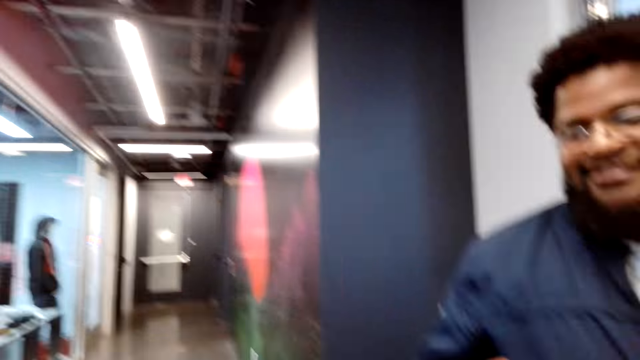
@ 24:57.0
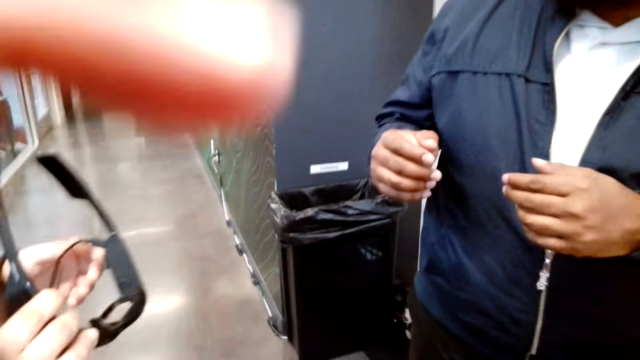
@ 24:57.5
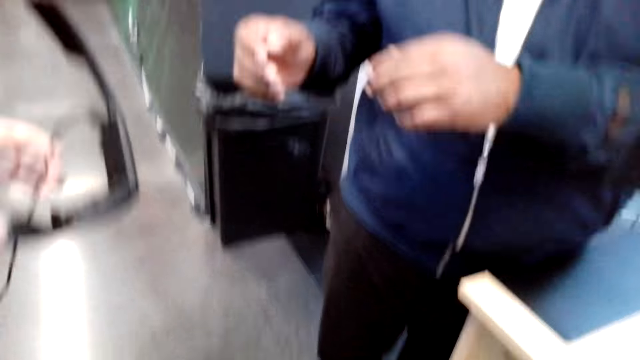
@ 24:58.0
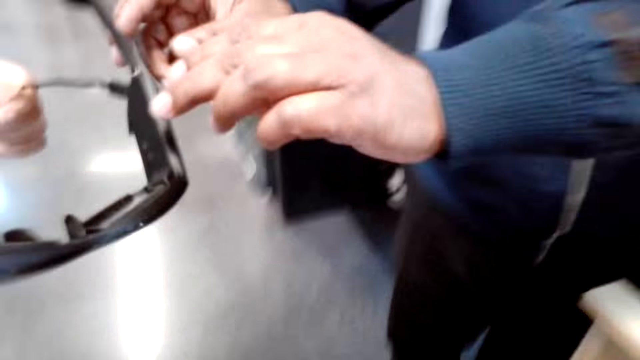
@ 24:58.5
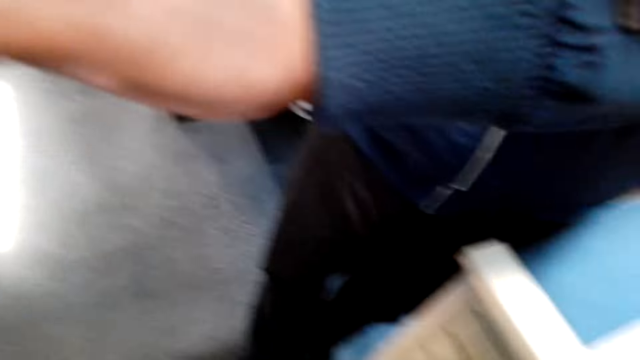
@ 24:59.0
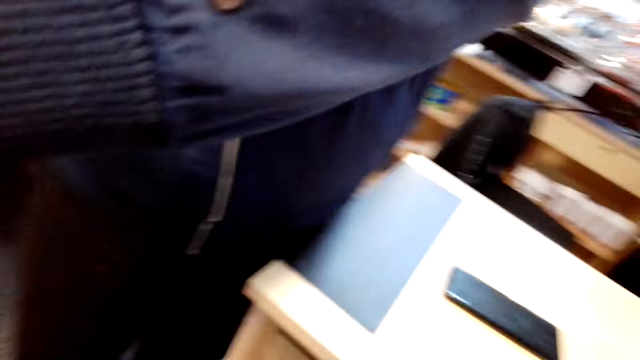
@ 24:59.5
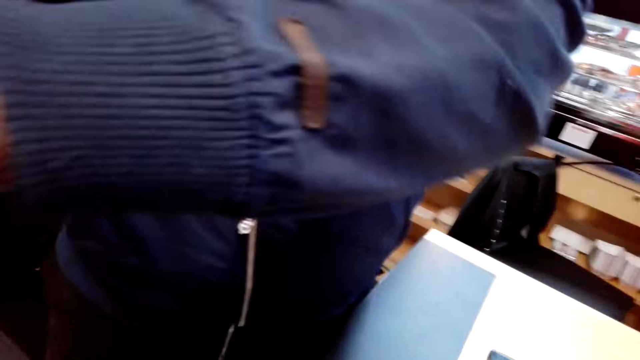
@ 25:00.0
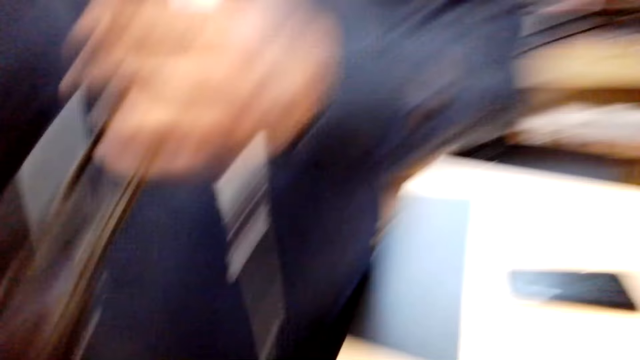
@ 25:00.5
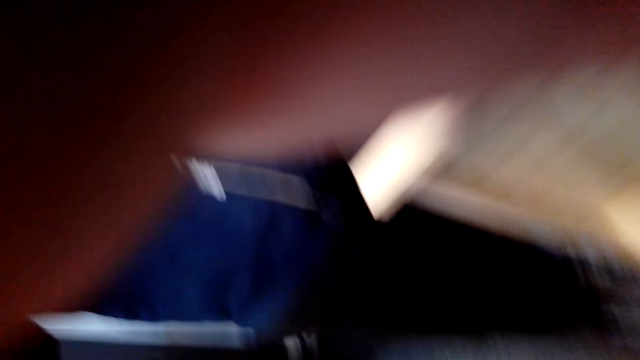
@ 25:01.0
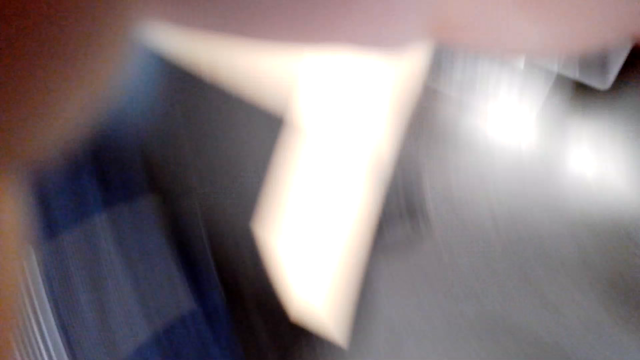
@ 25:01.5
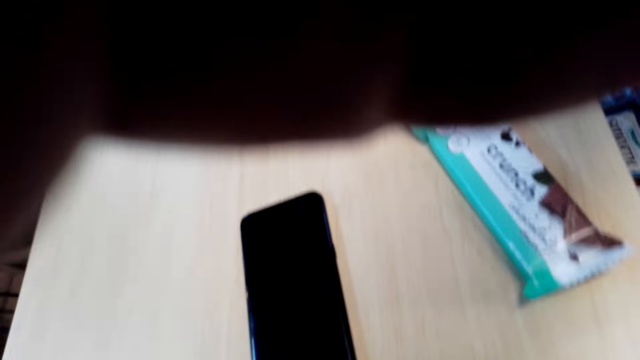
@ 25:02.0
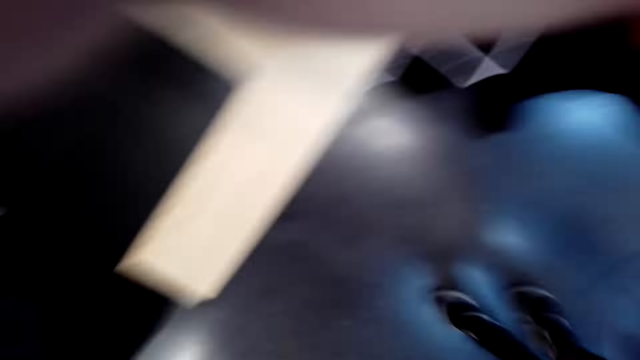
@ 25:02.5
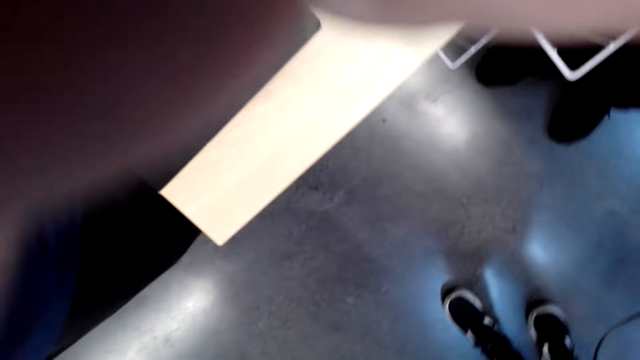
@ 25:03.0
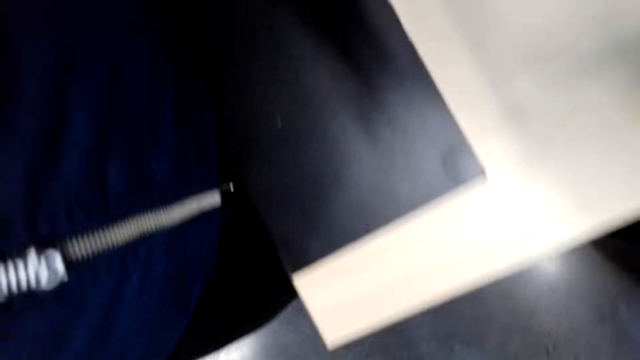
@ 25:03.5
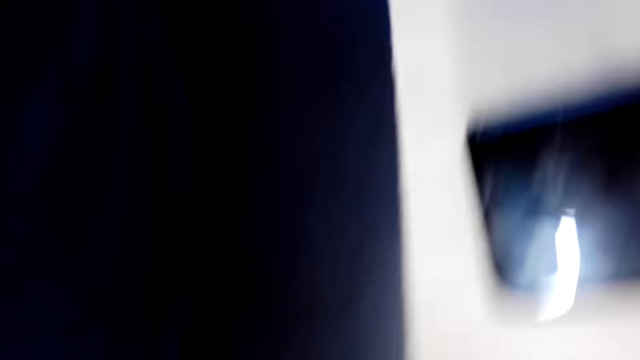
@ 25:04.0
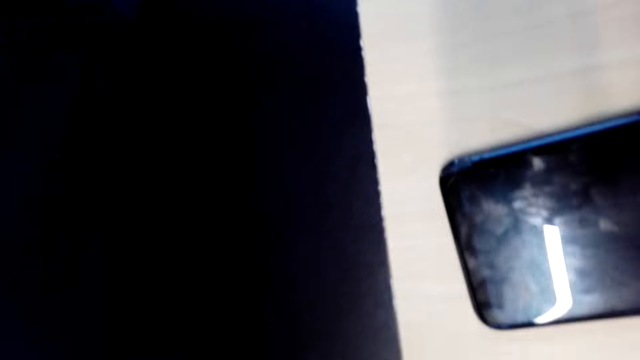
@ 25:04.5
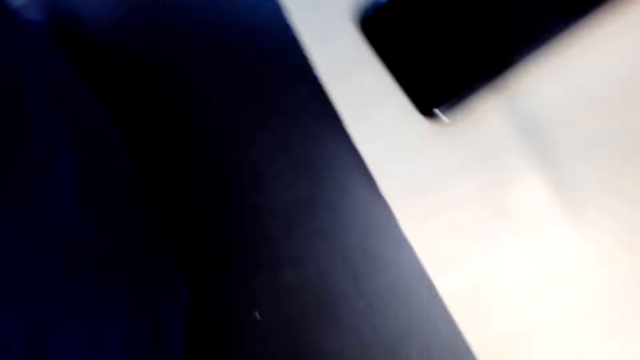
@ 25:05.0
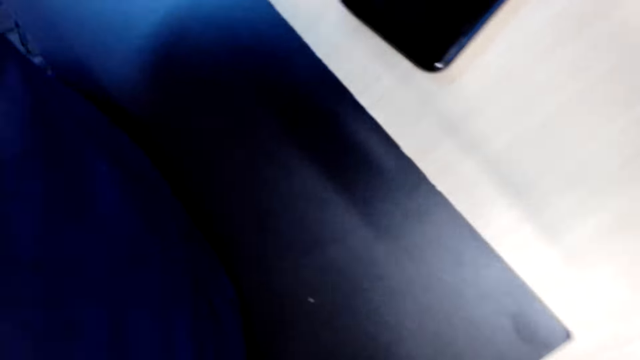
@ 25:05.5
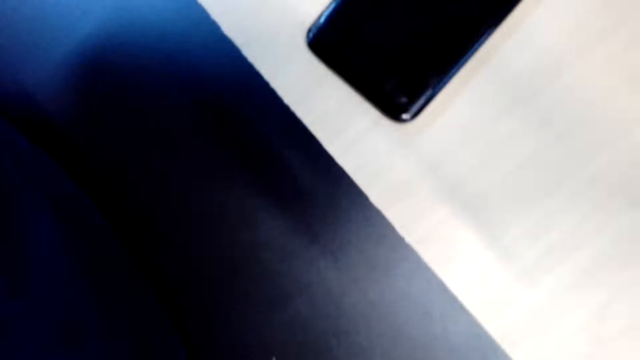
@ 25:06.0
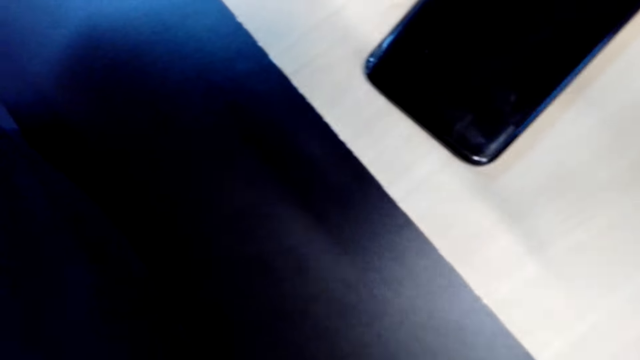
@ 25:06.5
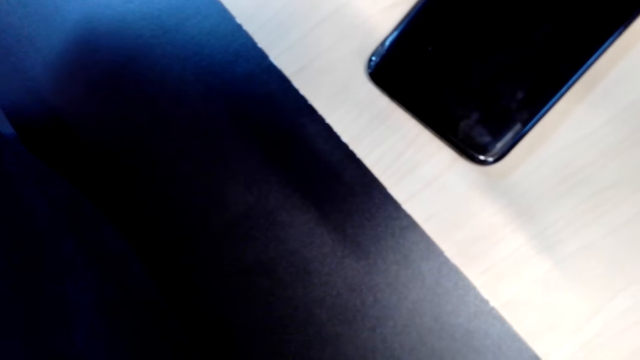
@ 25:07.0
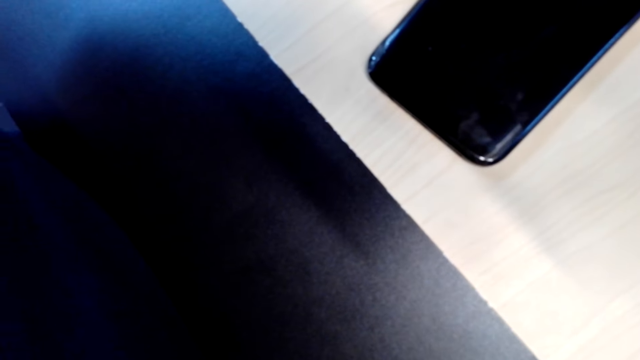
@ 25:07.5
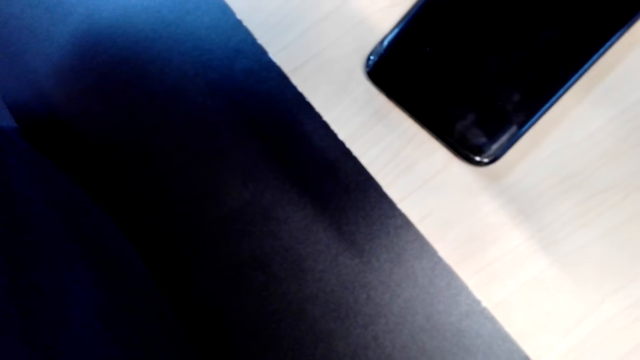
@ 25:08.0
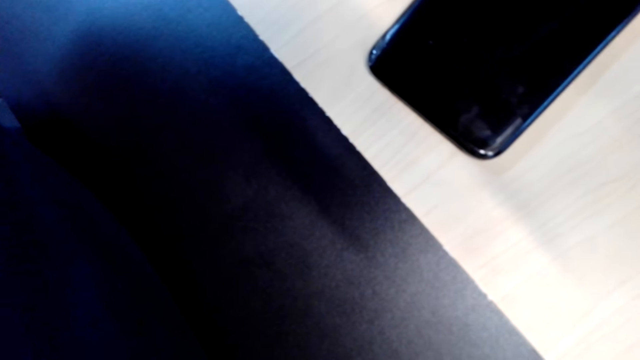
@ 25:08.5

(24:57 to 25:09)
A man takes the eyeglass. A woman hands over her camera to another man. The camera wearer looks around. The other man wears the camera. The camera wearer talks in the store.

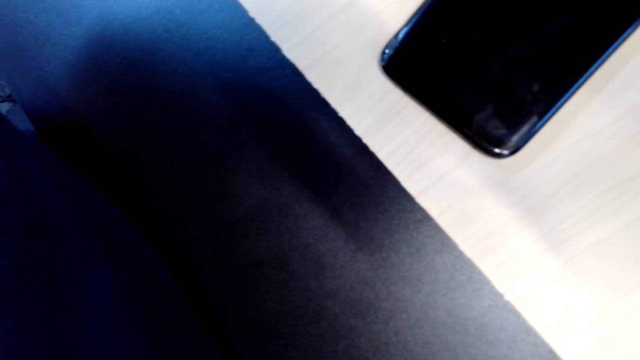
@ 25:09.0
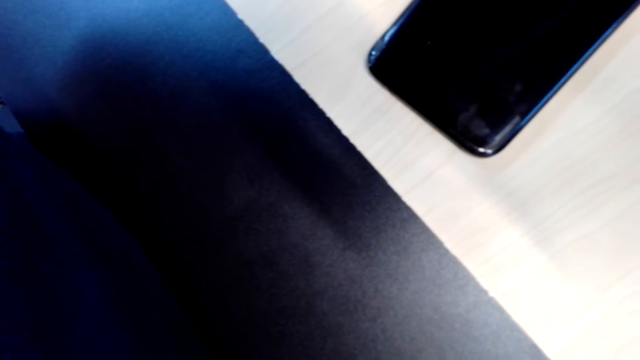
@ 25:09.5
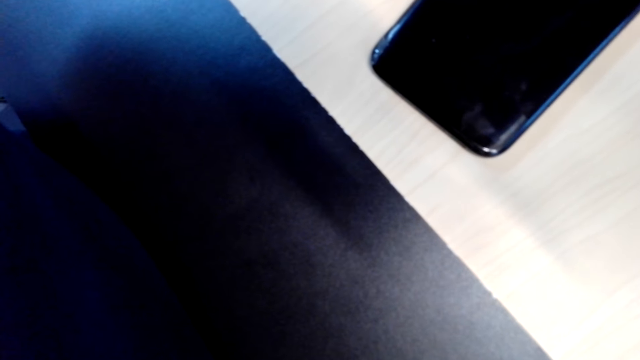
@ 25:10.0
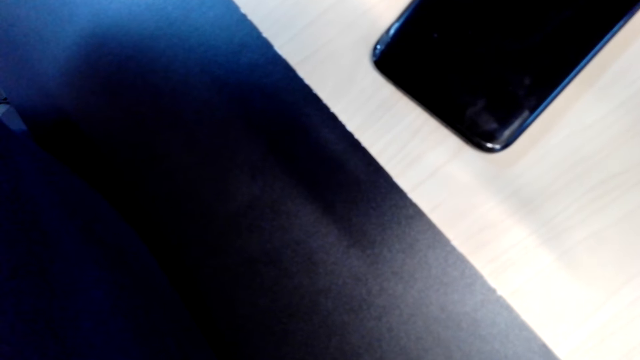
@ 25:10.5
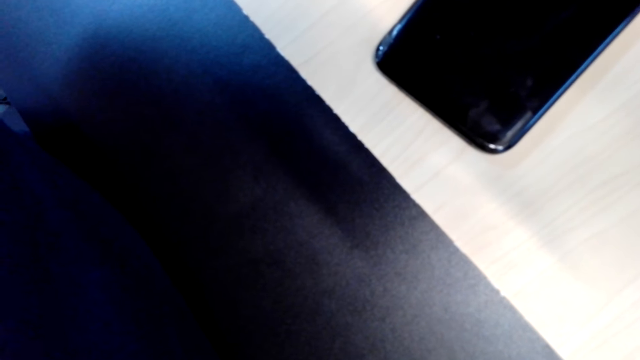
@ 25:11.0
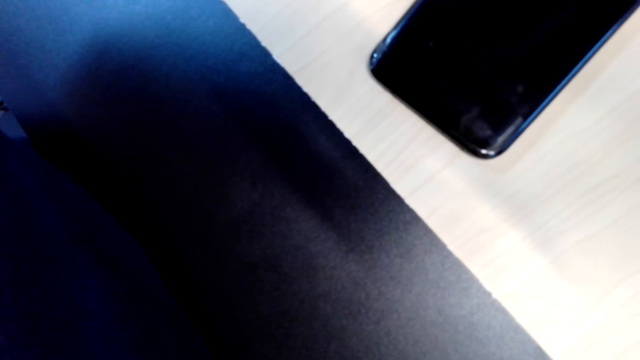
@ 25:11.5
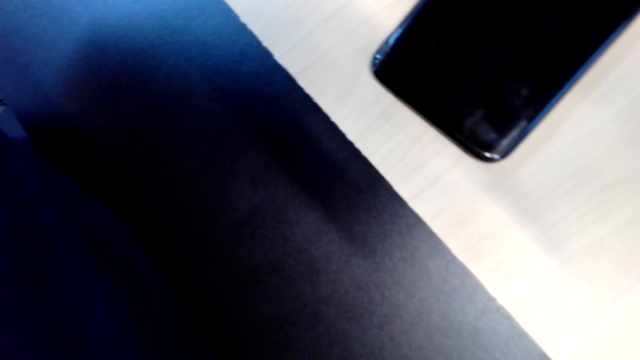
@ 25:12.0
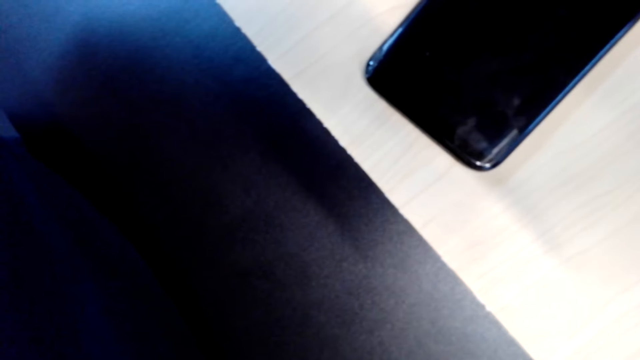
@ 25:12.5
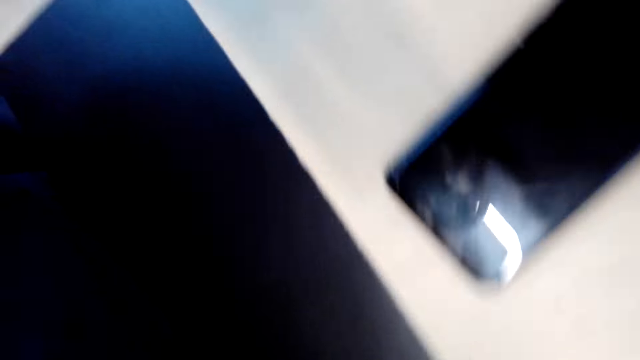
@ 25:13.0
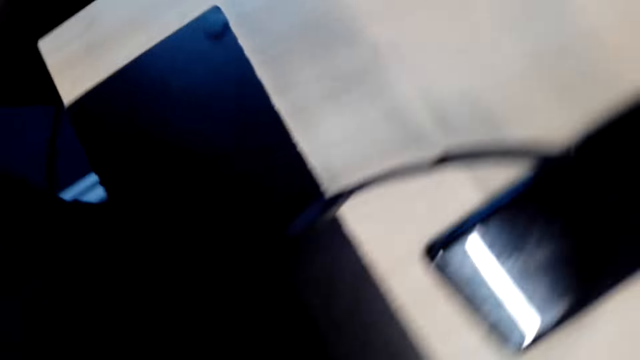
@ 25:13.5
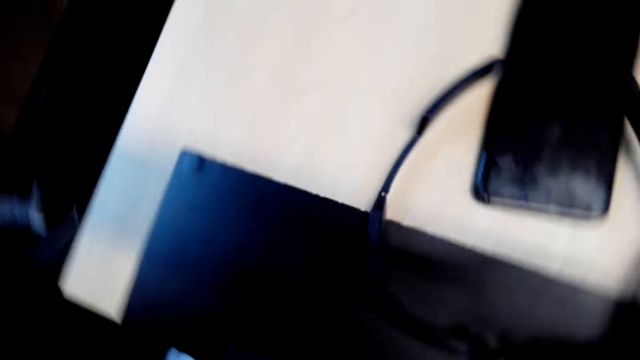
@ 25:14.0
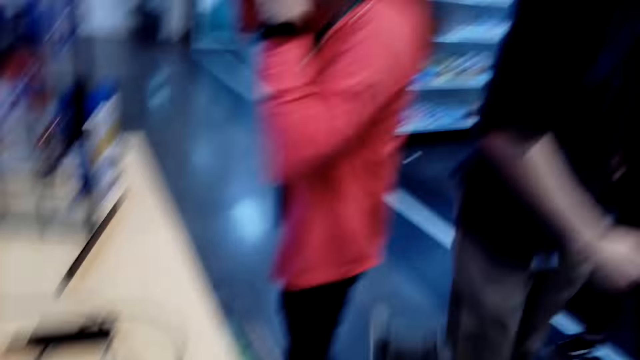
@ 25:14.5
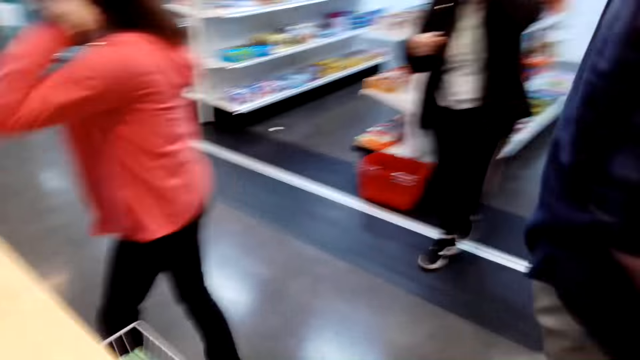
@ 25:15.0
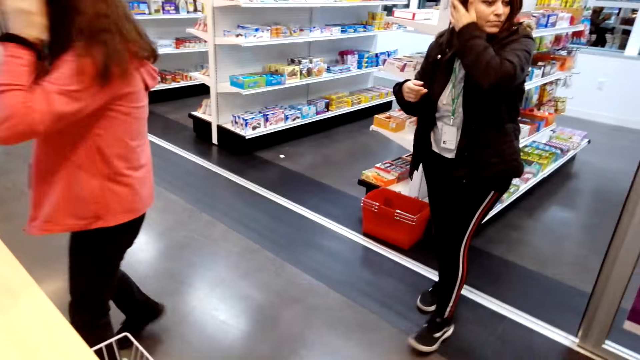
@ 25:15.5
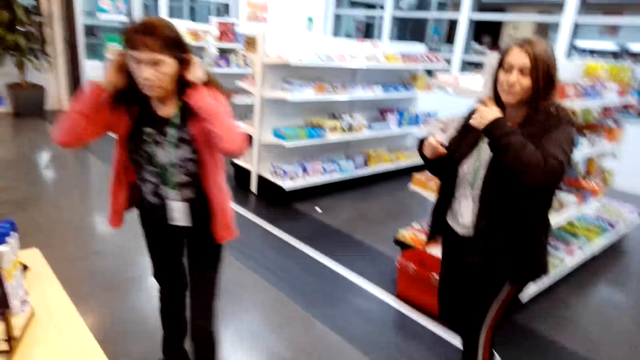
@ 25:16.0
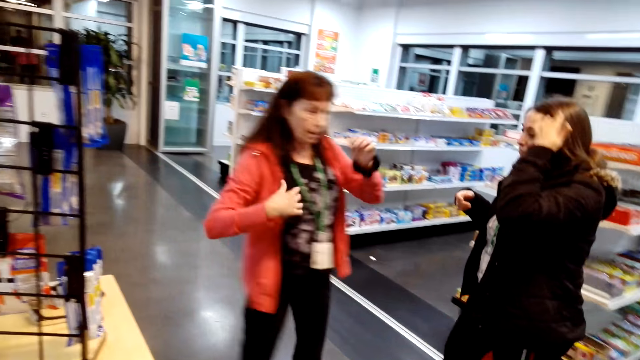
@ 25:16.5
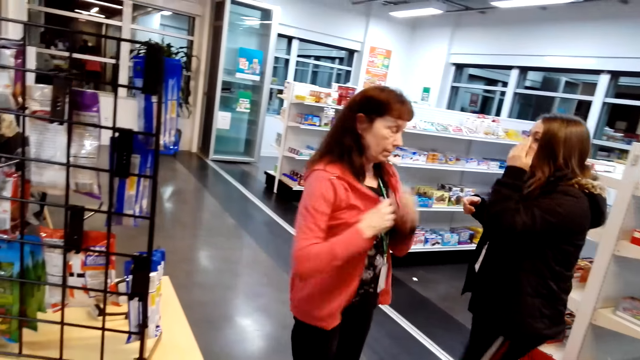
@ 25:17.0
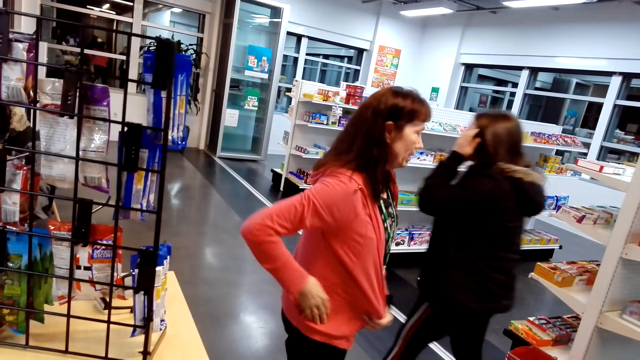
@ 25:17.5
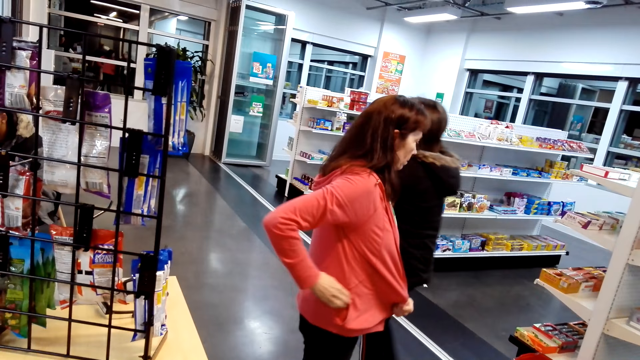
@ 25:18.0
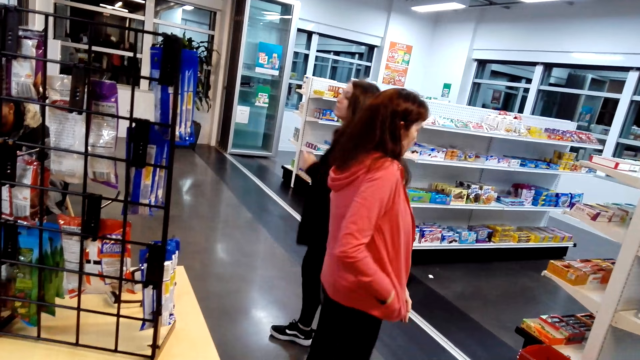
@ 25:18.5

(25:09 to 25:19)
The camera wearer walks in the store. They look around the store. They take the glasses from the pocket.
